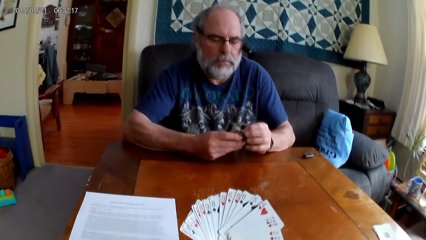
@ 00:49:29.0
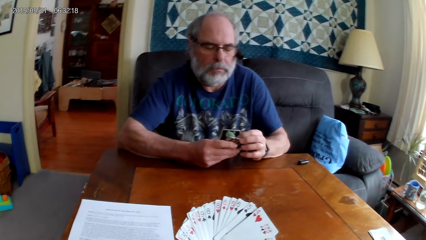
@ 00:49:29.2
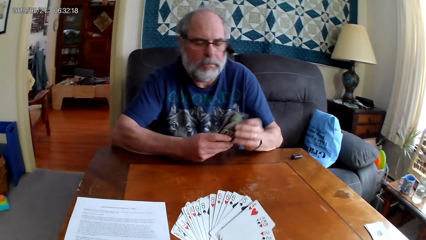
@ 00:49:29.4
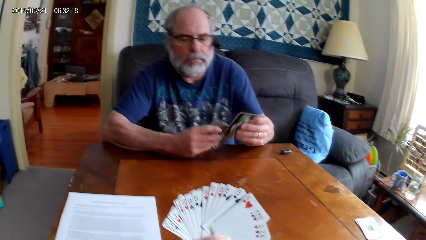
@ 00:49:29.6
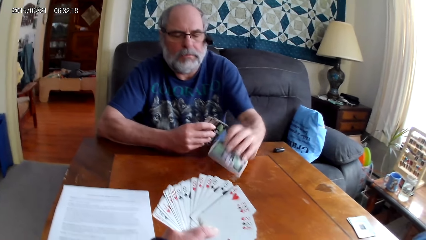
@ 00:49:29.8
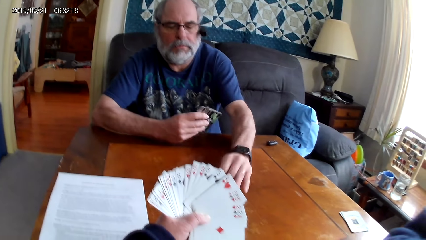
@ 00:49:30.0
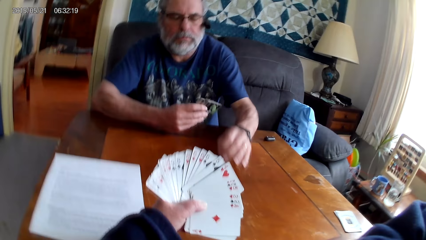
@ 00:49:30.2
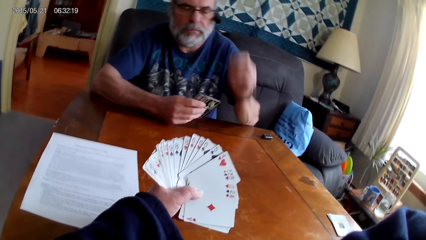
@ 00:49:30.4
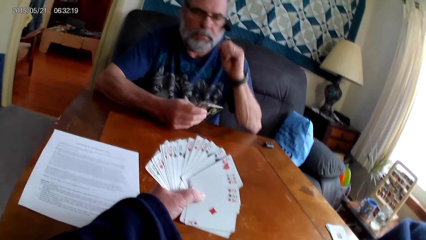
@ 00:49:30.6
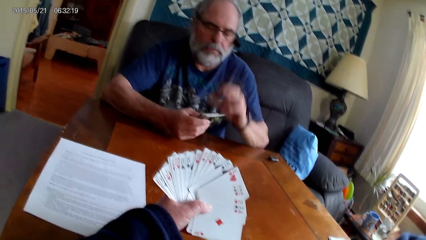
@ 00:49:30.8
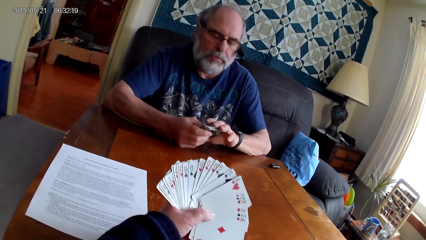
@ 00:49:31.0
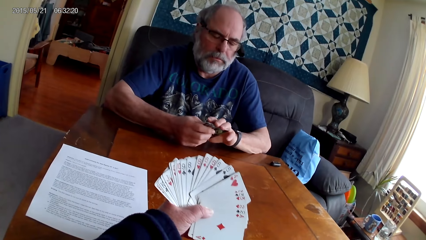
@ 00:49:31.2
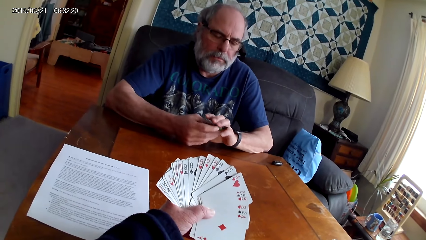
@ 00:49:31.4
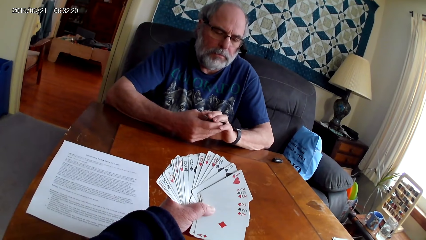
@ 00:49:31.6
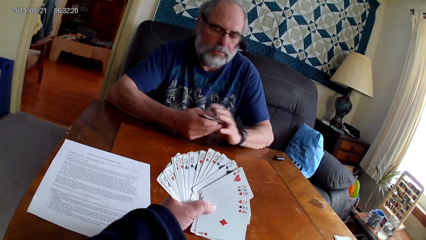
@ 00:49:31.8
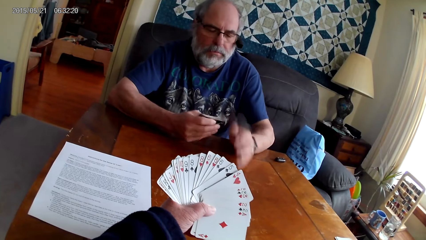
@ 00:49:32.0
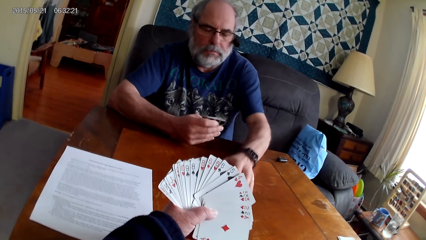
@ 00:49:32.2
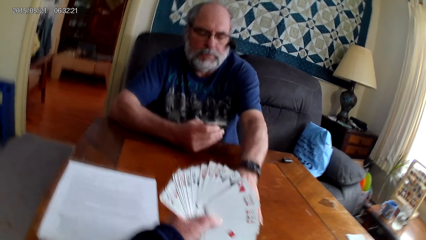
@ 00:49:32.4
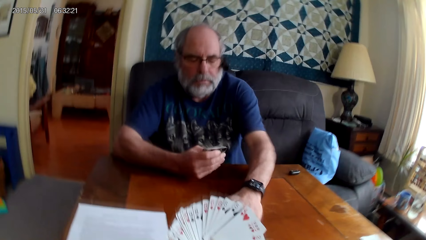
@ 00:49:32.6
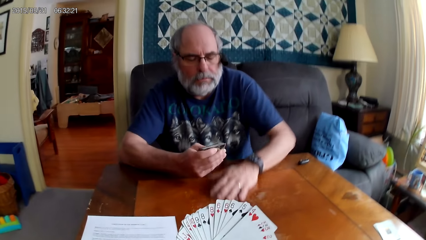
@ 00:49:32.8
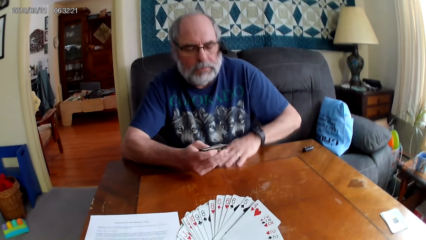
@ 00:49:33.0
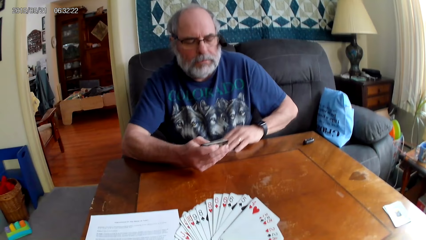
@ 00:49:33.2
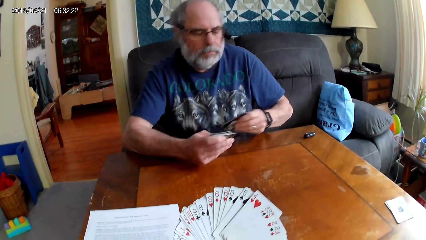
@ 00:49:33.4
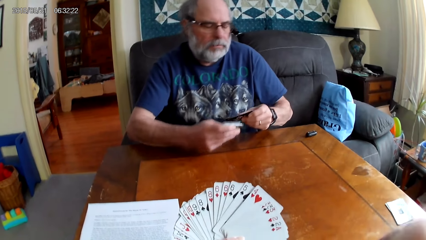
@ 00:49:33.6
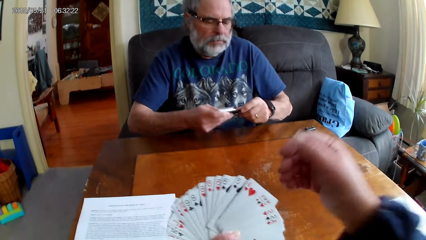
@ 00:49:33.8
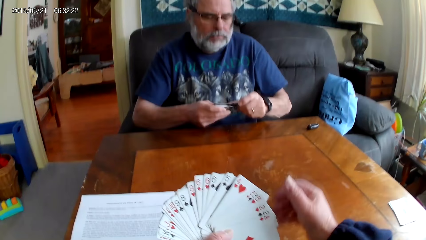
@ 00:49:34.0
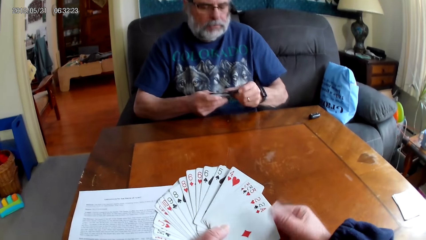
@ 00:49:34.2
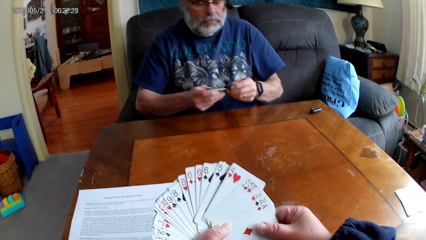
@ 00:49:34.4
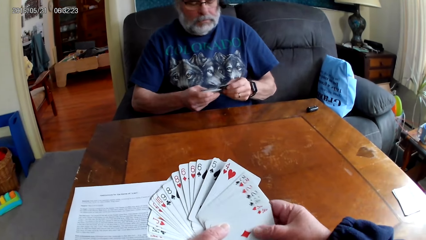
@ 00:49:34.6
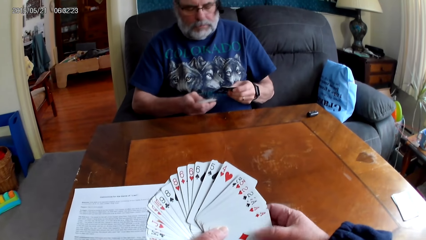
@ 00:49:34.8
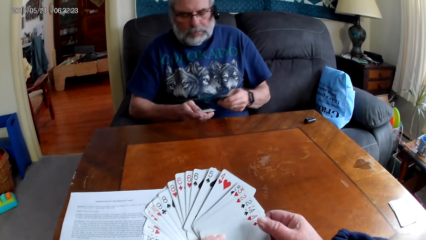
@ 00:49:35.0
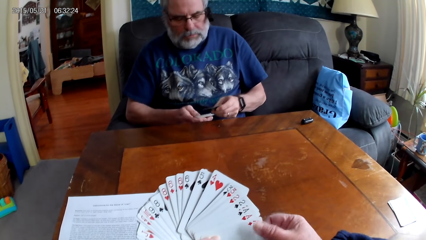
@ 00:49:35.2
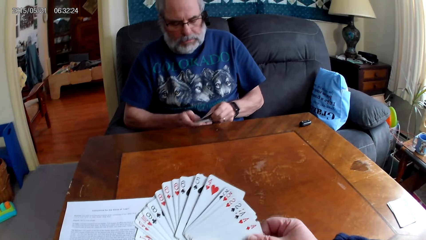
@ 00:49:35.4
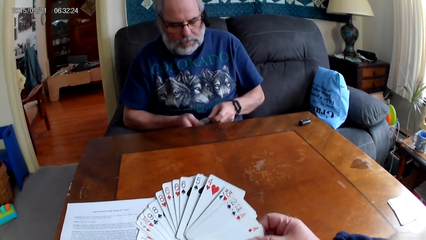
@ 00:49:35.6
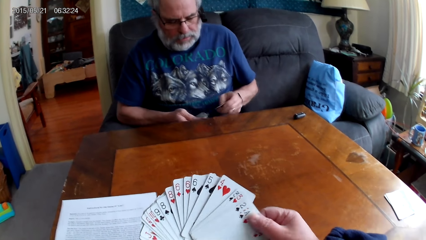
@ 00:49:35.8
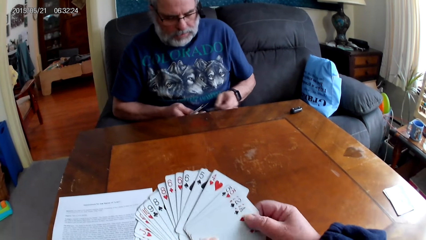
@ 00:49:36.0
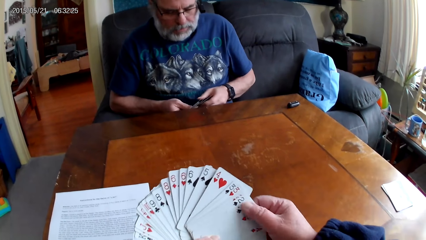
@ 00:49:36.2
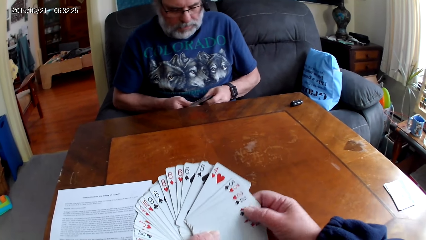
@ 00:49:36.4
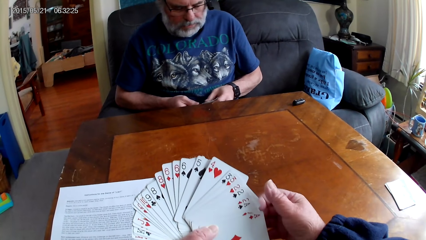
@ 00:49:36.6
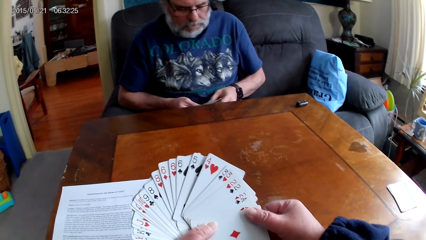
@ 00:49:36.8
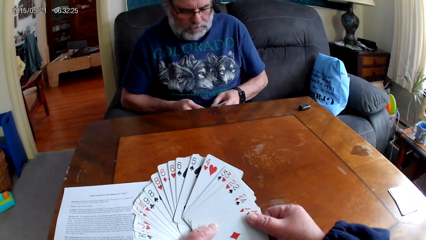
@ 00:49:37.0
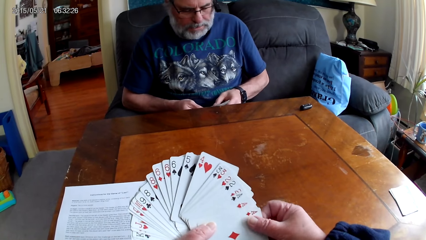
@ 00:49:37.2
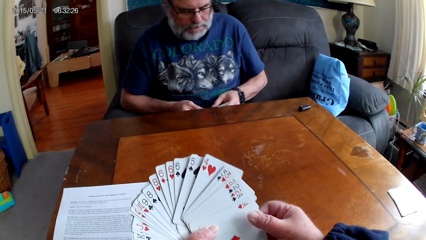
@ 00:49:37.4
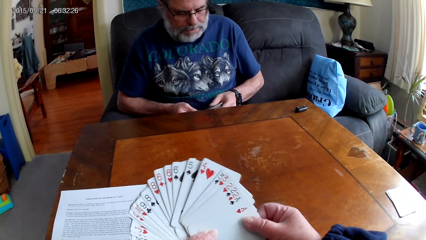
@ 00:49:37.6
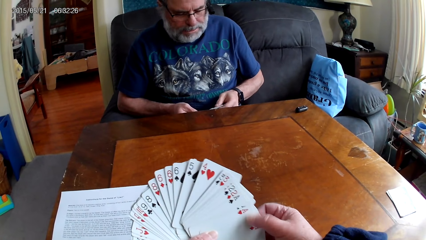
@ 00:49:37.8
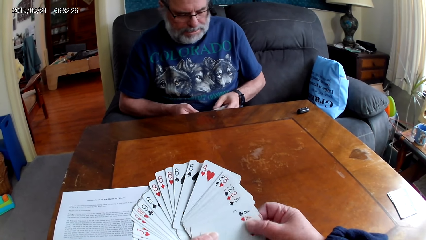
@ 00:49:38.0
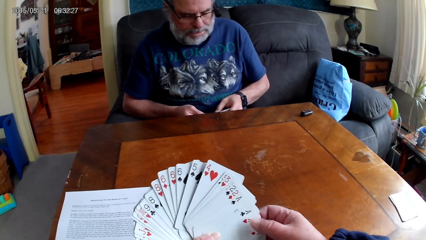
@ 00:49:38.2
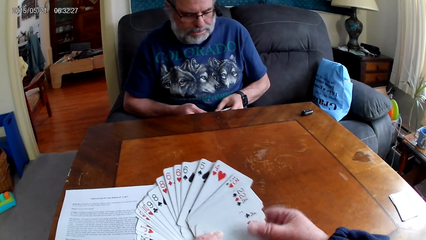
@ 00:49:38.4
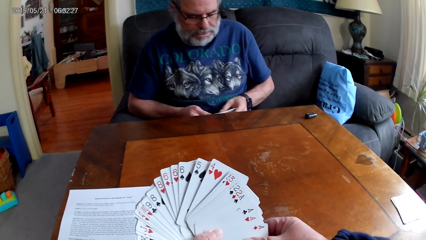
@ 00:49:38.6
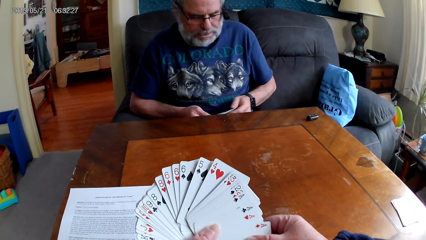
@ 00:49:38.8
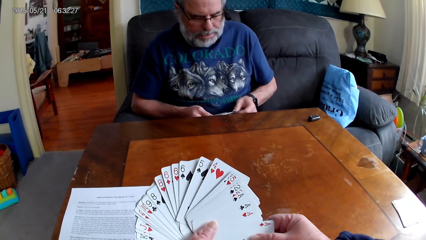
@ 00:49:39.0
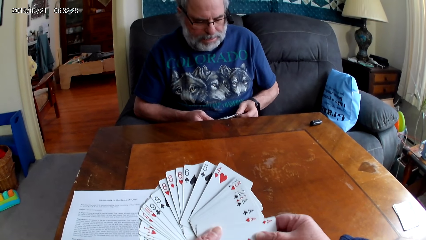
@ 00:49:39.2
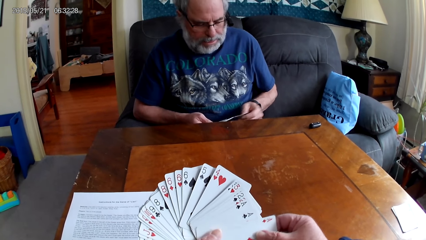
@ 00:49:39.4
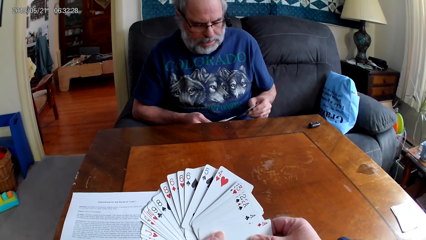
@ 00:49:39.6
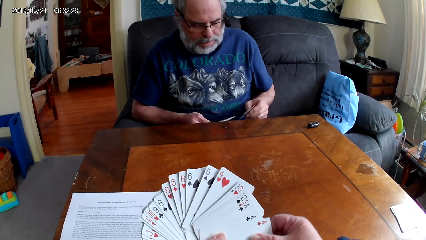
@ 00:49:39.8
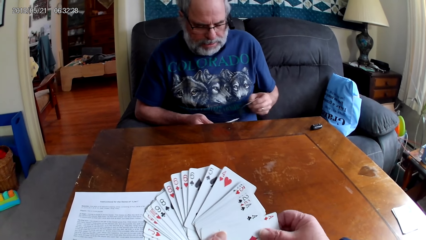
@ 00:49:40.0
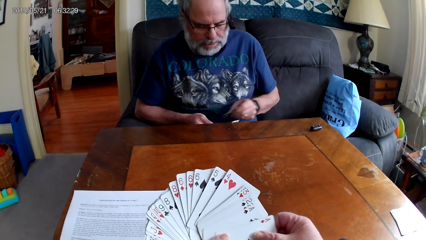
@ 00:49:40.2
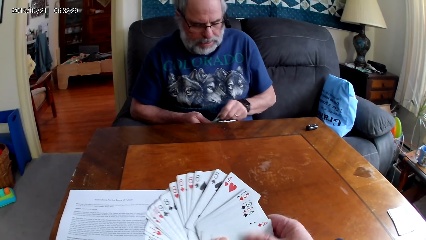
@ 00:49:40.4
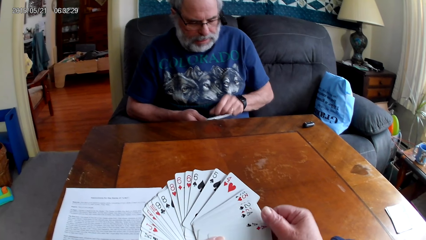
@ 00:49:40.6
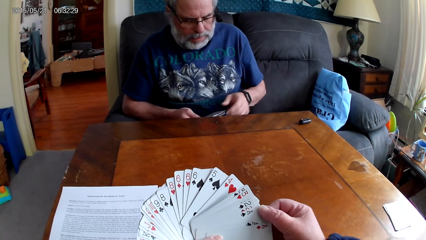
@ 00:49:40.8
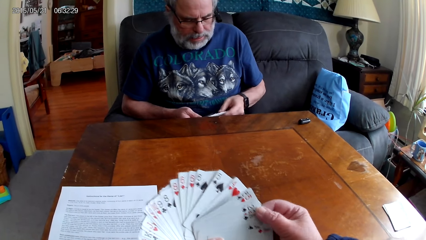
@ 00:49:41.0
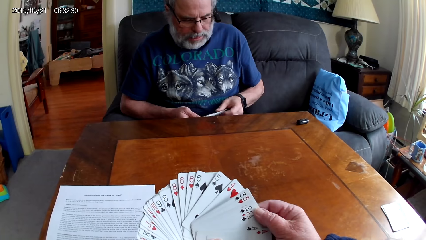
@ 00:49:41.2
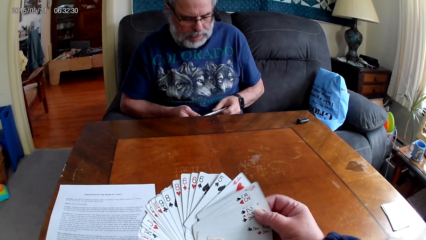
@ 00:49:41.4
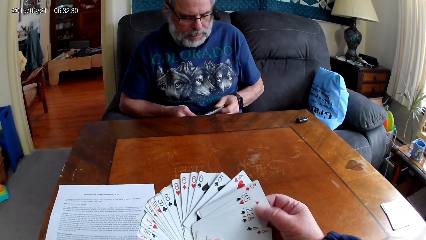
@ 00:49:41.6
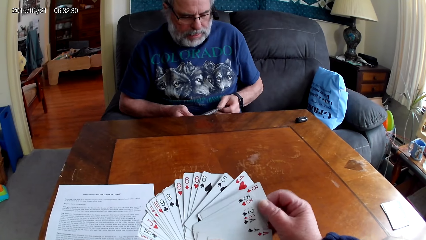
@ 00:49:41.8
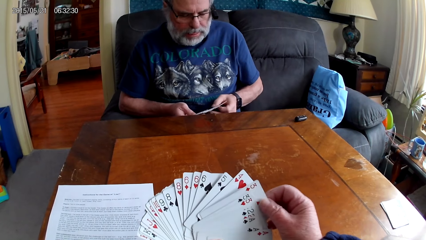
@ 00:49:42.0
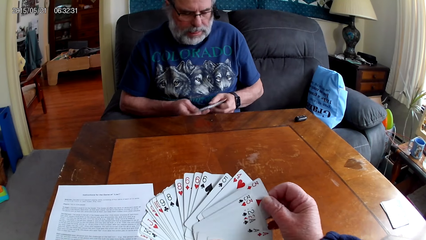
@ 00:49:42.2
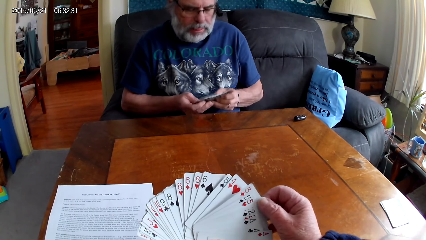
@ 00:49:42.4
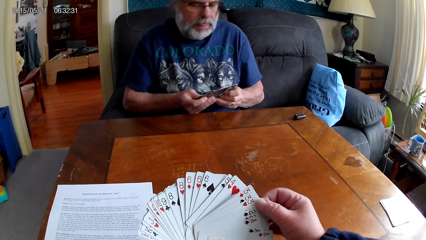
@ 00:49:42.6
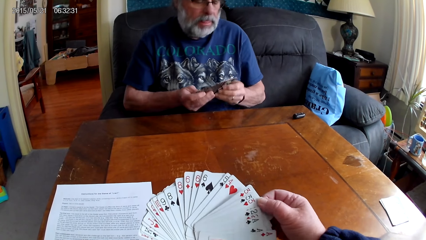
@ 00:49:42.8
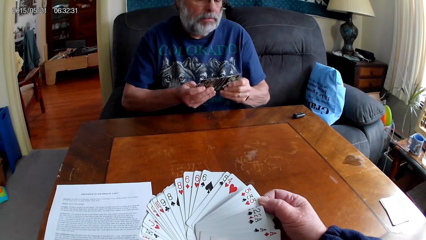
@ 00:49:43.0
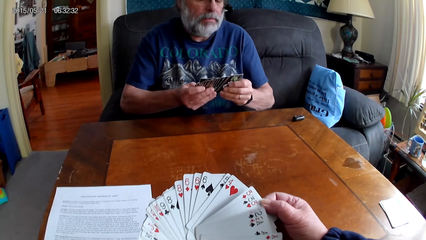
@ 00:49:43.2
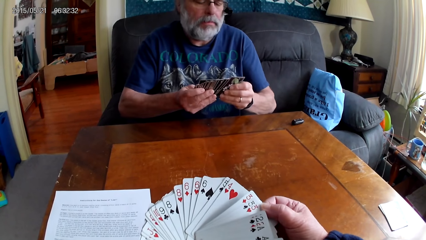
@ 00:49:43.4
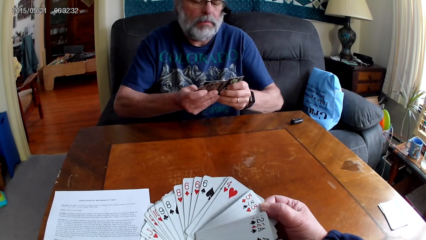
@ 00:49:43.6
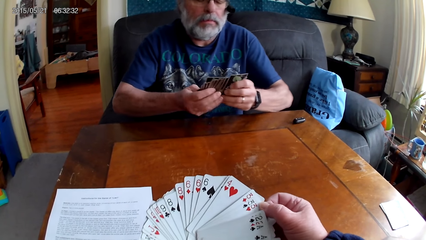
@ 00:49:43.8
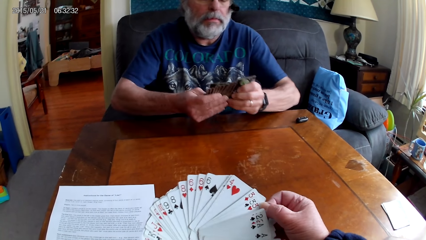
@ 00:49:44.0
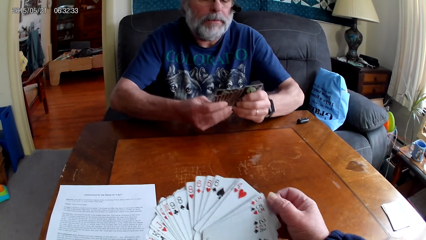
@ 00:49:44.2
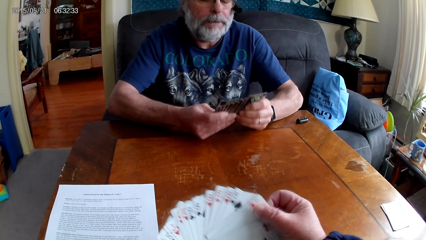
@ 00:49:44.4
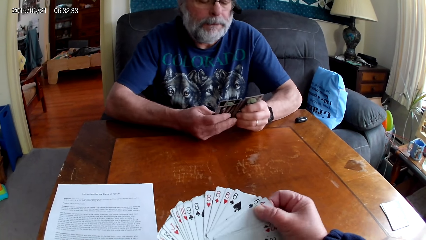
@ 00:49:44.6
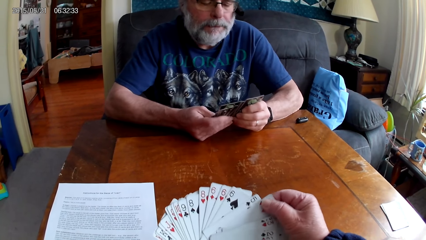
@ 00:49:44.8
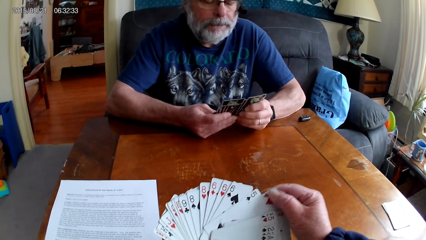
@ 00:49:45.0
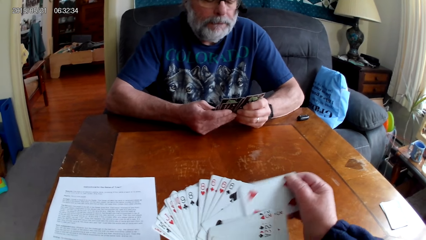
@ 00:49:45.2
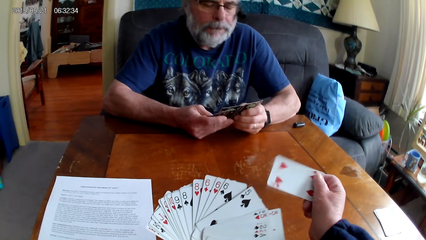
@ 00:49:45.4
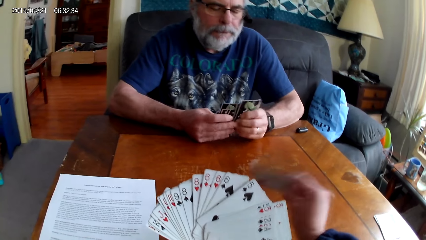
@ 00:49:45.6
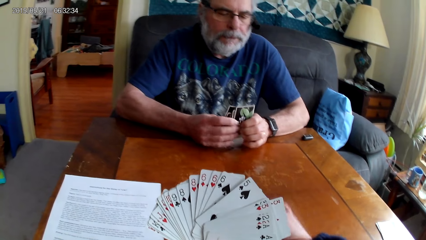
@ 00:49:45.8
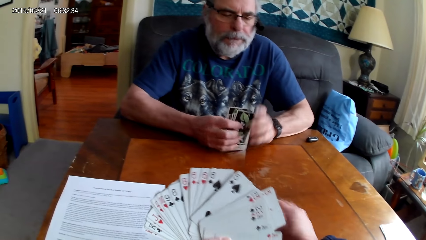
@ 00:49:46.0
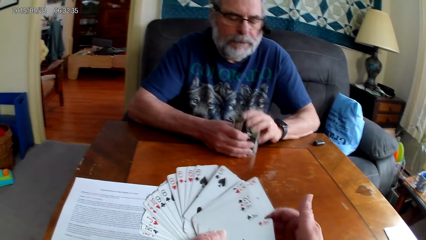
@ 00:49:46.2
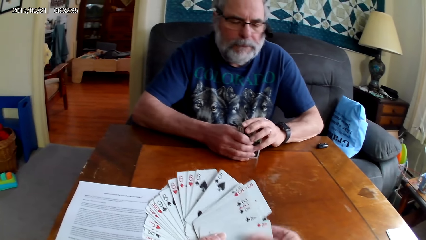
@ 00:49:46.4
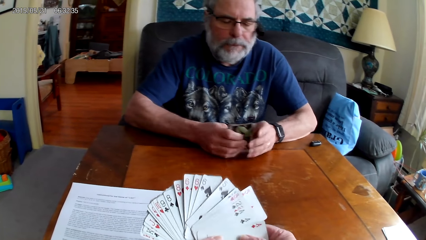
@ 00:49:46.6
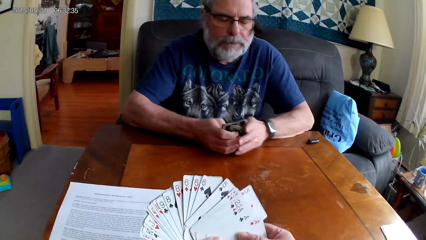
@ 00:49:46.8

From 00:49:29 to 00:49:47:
A man puts the playing cards on the table. The man holds the playing cards with his hands, and spreads out the card. The camera wearer spreads out cards. He holds the playing cards with his hands. The man picks up the playing cards on the table. The camera wearer holds the playing cards with his hands. The man holds the playing cards with his hands. The camera wearer spreads out the cards. The man spreads out the card. The camera wearer puts the playing card on the table.
